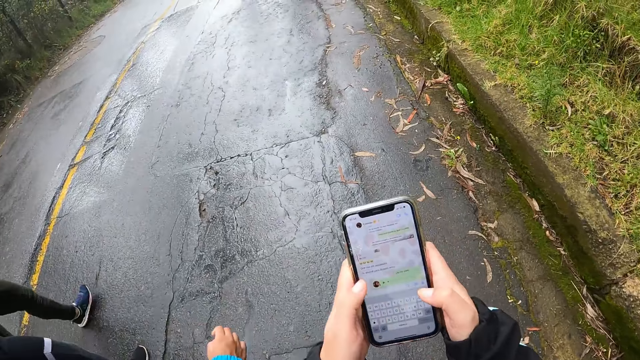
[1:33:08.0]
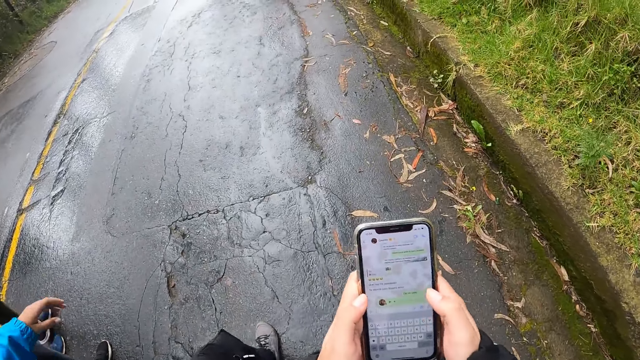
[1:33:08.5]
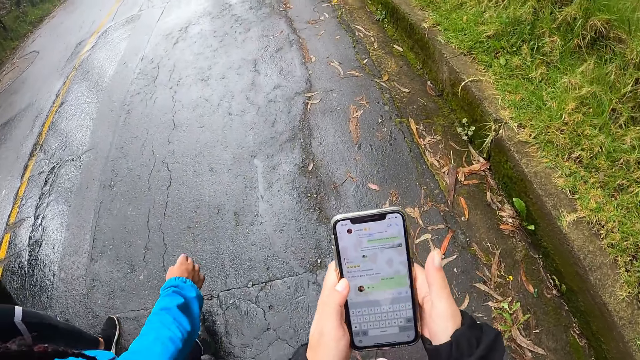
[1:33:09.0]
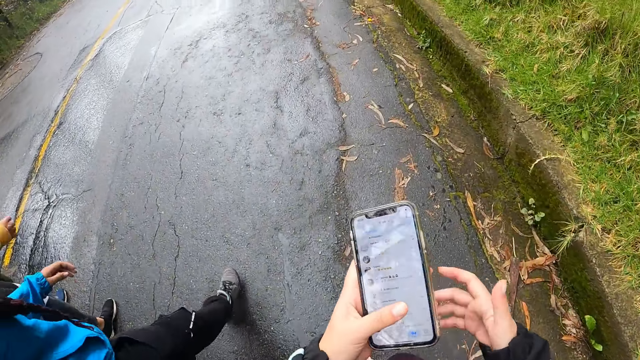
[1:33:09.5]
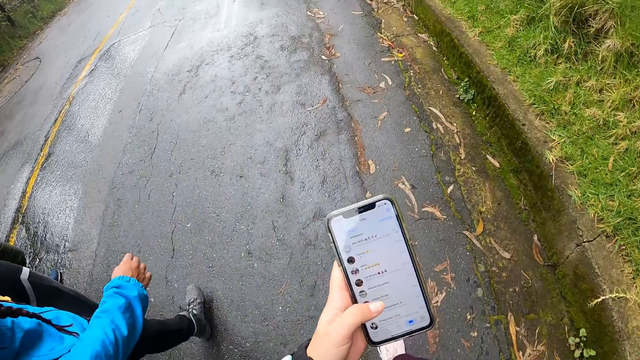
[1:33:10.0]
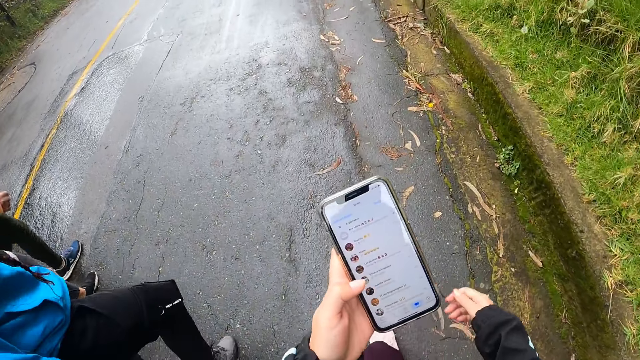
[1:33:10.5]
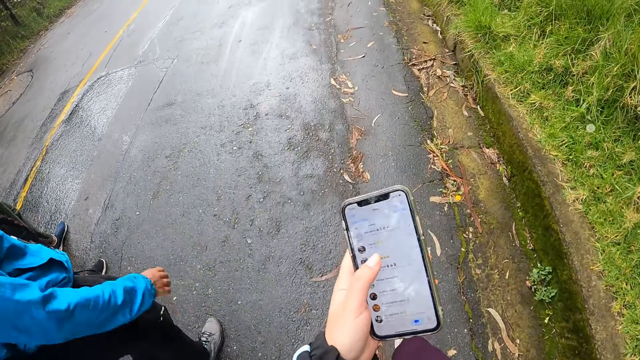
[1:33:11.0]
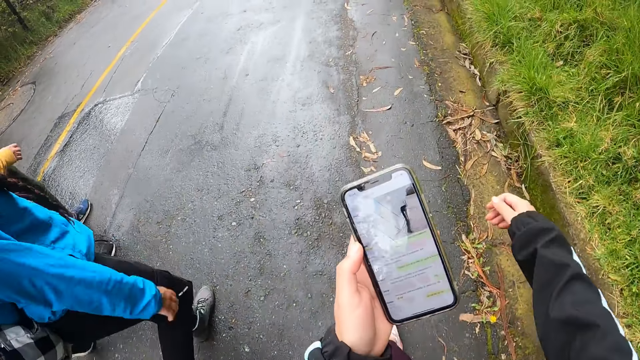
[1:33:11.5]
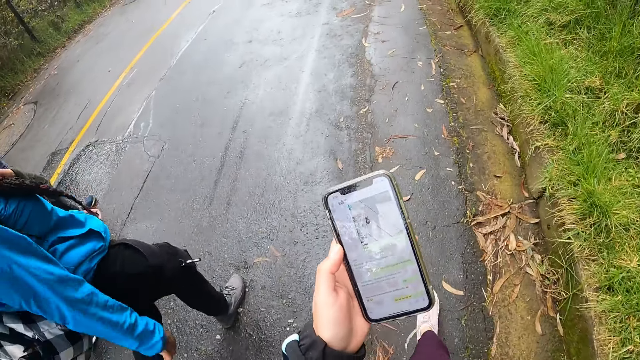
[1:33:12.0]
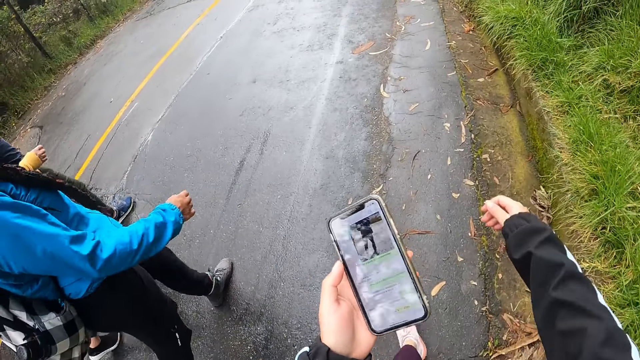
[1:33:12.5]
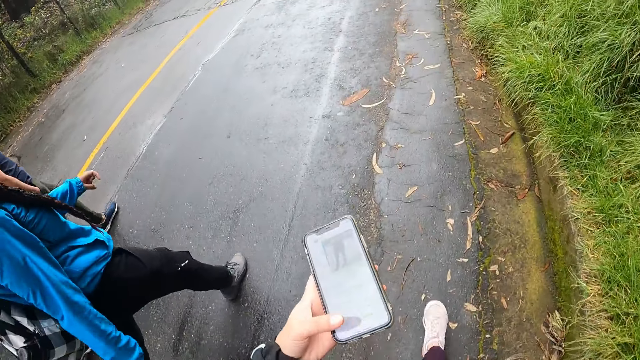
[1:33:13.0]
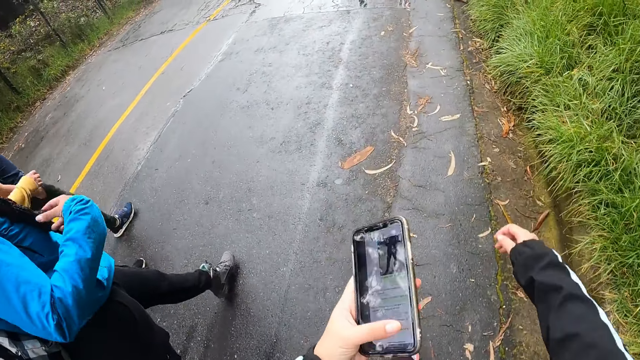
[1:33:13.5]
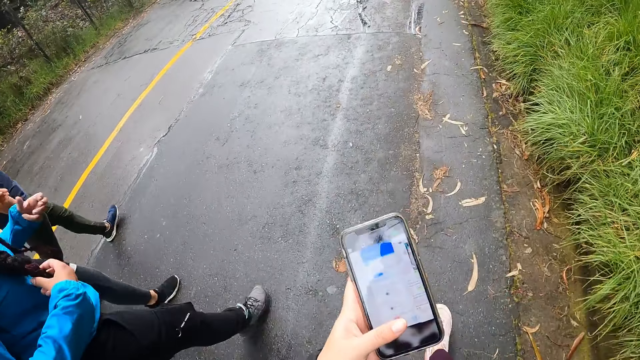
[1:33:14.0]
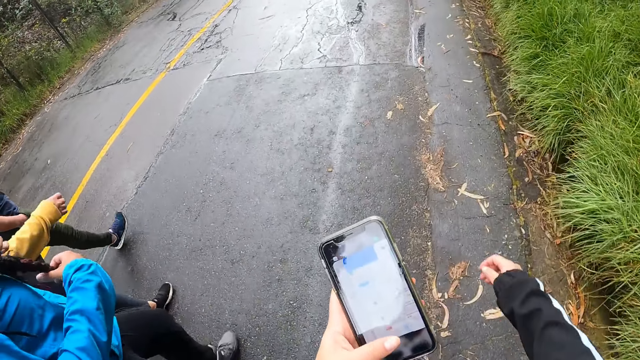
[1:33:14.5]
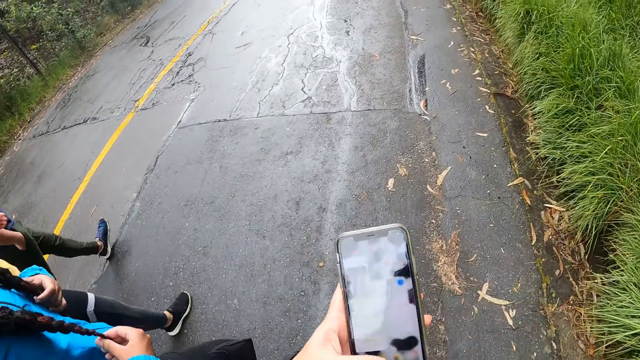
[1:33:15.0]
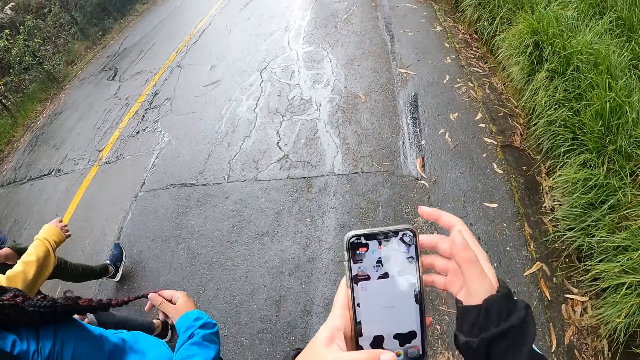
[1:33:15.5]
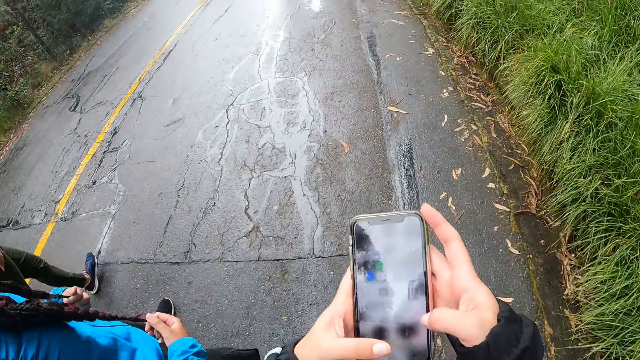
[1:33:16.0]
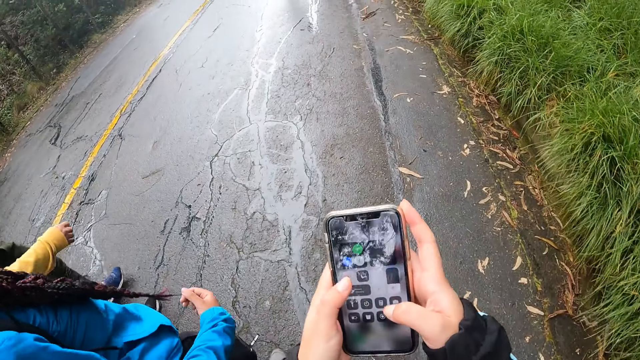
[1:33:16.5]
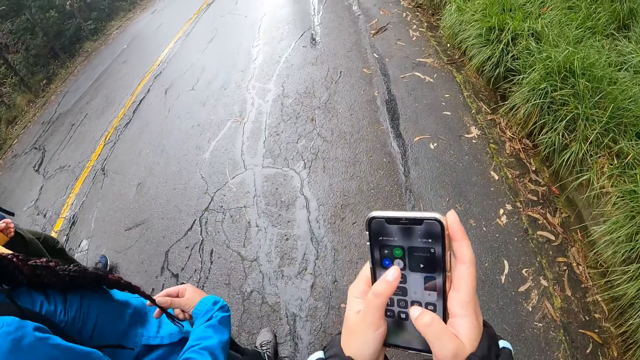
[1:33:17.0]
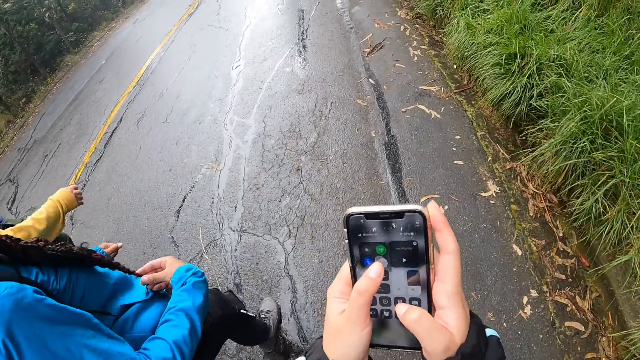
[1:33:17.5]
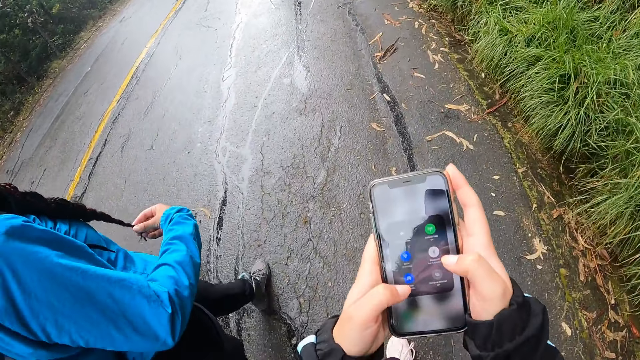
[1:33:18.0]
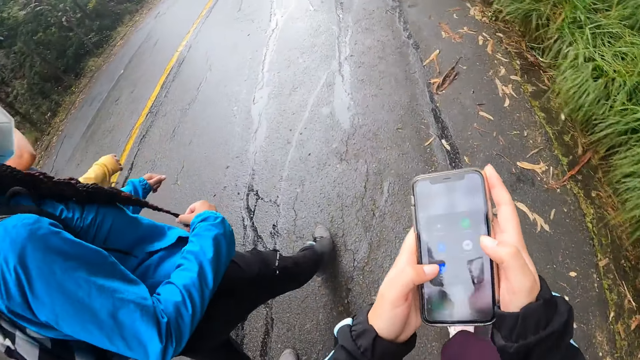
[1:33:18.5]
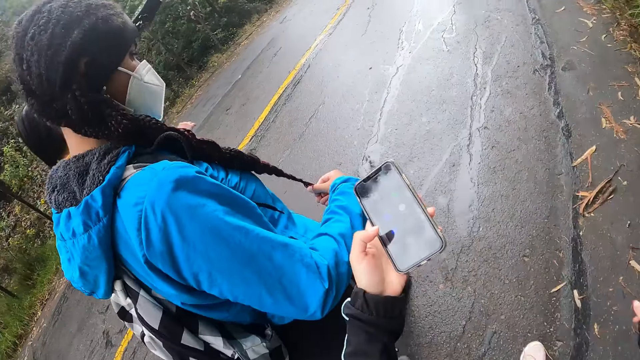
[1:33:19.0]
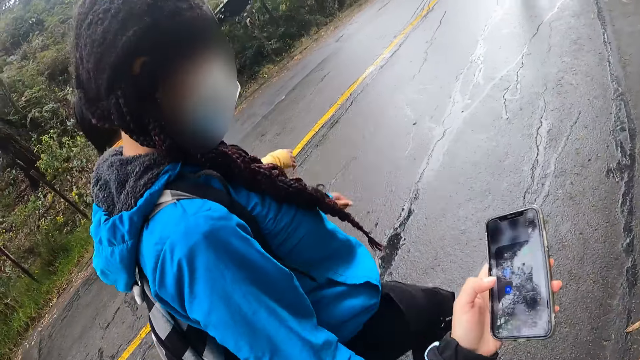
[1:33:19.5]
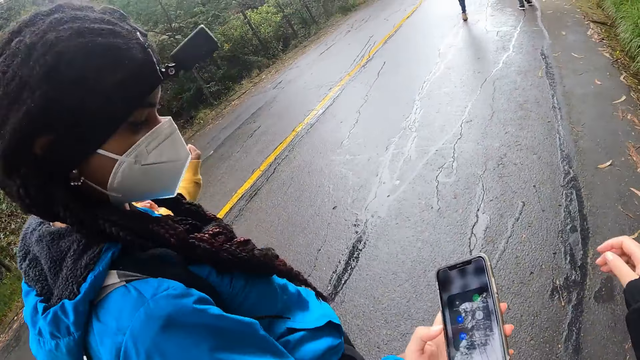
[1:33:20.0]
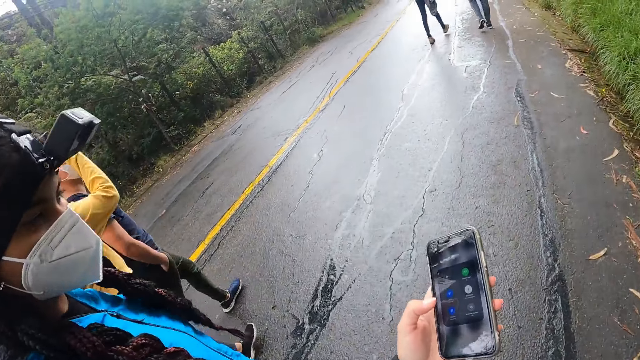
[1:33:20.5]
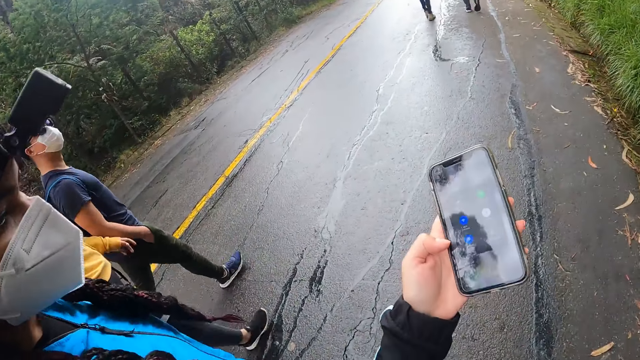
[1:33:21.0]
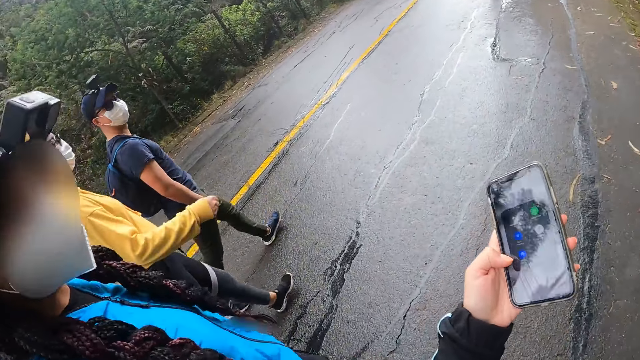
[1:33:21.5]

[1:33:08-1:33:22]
The camera wearer drops her right hand from the phone. She operates the phone with her left hand. The woman holds her hair with both hands. The camera wearer holds the phone with both hands. She operates the phone with her left hand and drops her right hand from the phone.

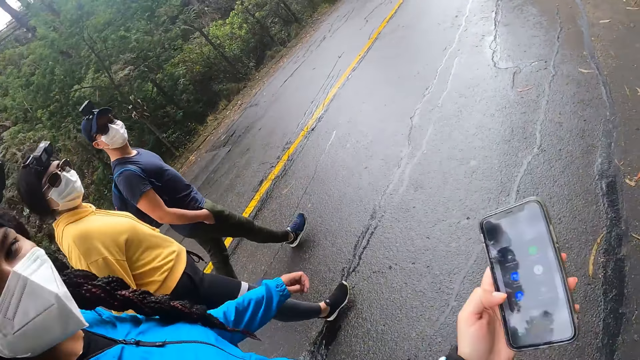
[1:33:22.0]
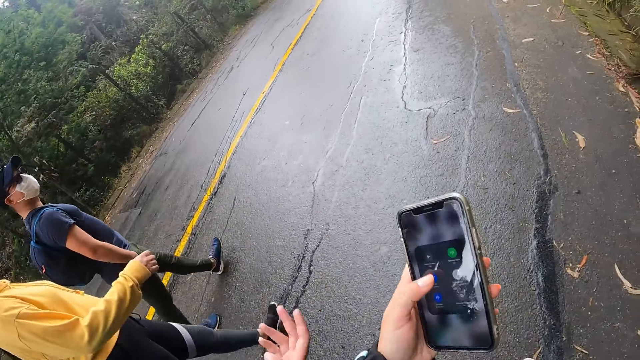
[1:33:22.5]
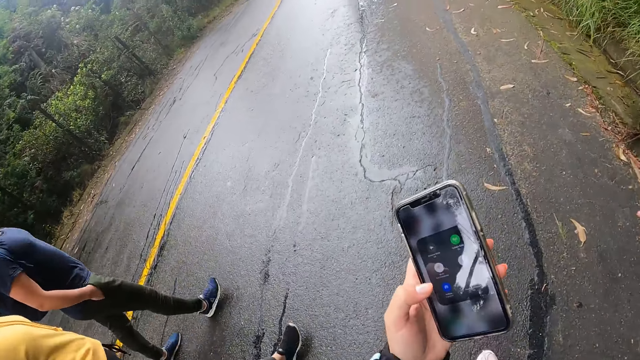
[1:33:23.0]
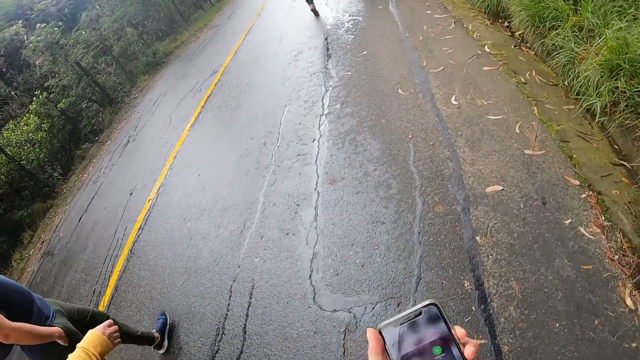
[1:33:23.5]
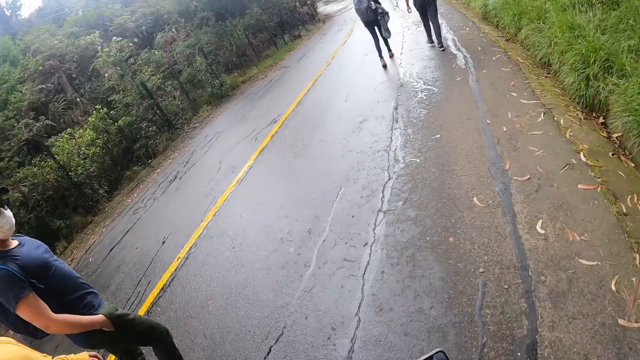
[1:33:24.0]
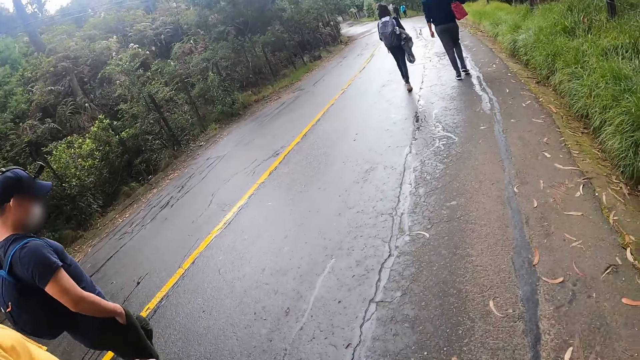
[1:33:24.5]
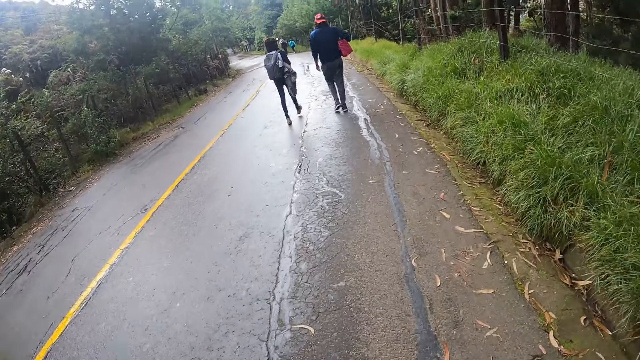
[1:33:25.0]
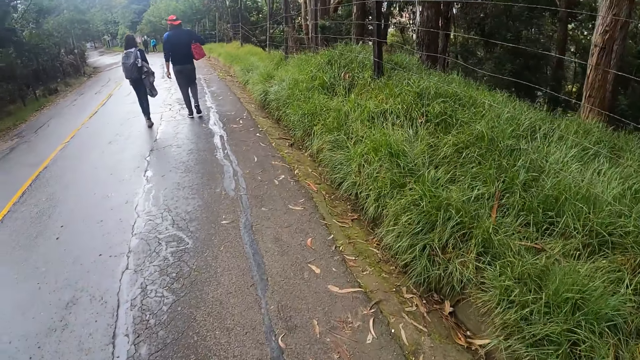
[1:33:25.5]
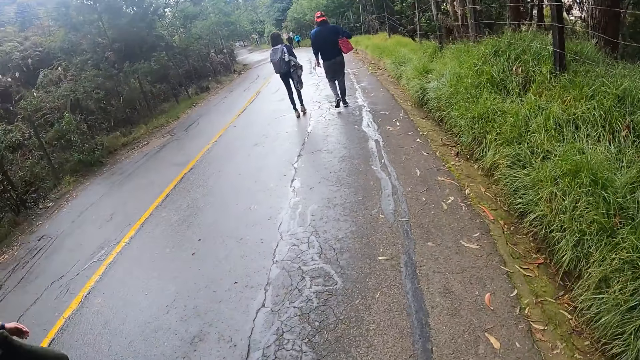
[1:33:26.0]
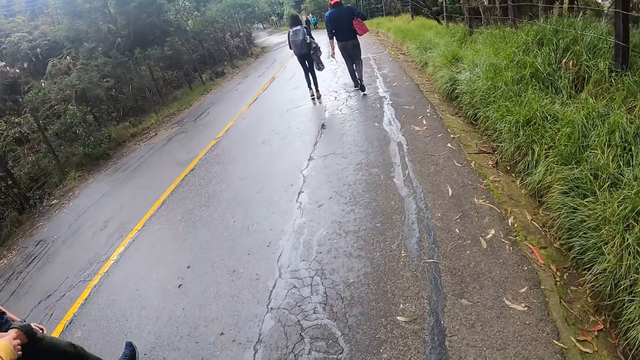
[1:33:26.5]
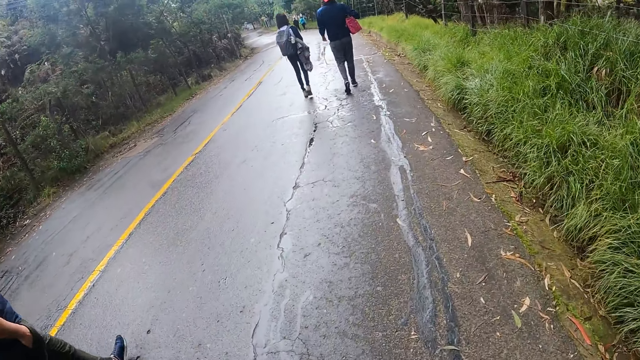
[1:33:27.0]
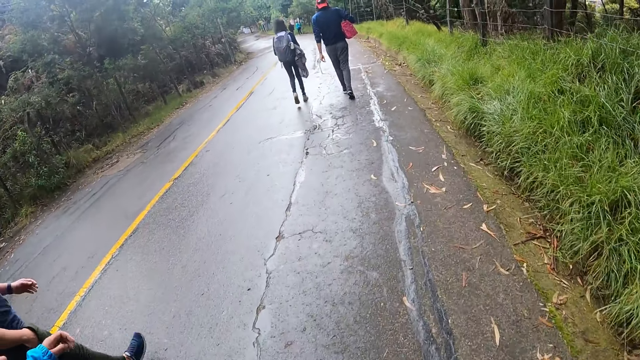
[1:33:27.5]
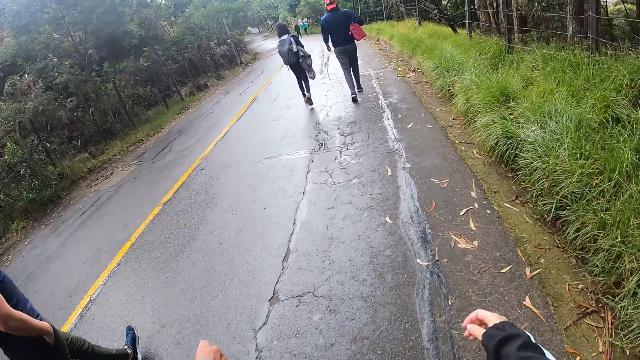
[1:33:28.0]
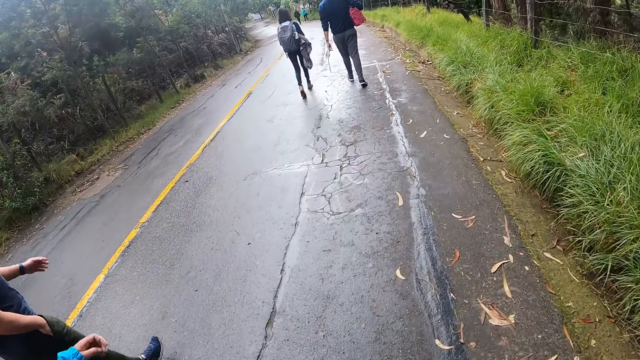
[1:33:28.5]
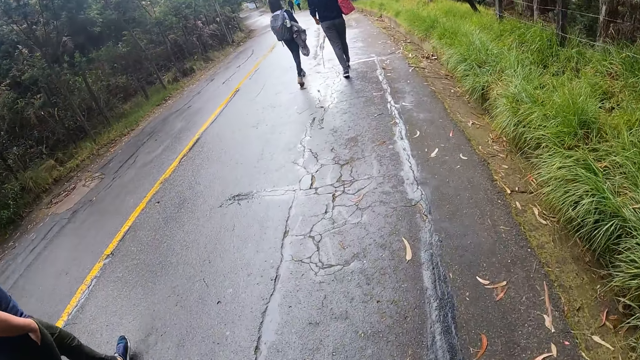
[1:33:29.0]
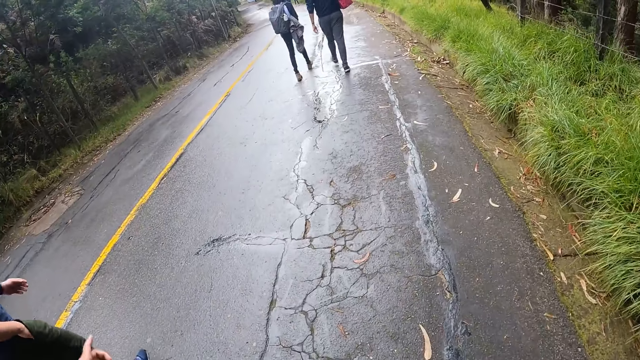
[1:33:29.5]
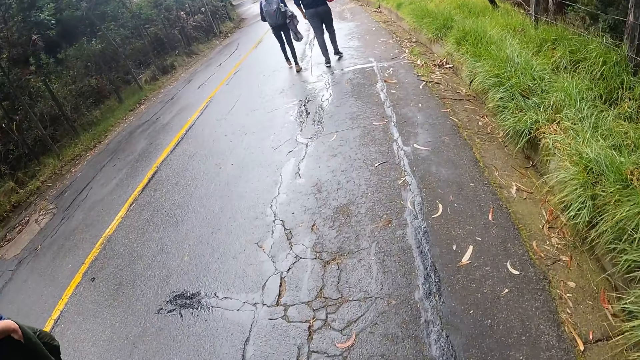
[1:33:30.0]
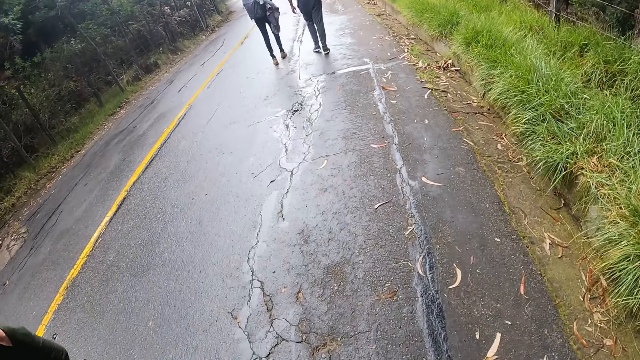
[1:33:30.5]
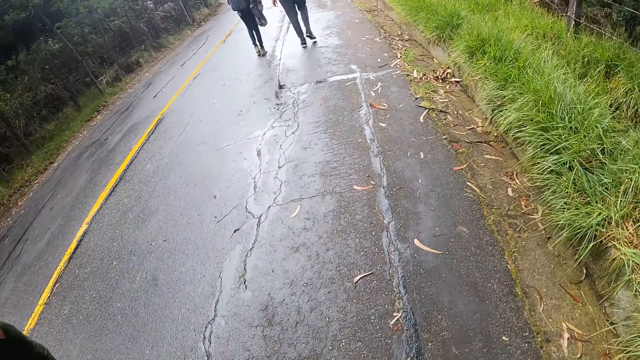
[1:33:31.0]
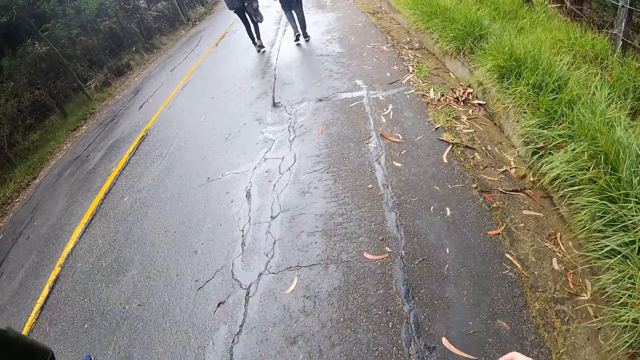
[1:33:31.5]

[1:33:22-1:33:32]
The camera wearer operates the phone with her left hand. She puts away the phone. The man scratches his right leg with his left hand. The woman points at some trees with her left hand.
